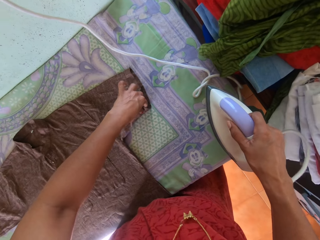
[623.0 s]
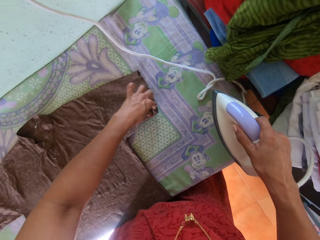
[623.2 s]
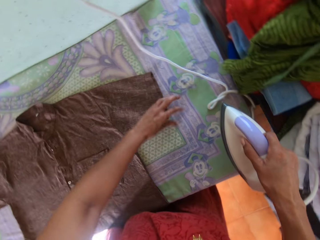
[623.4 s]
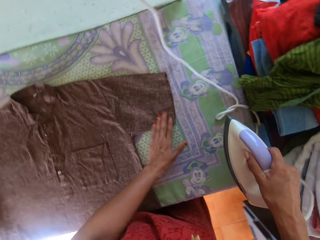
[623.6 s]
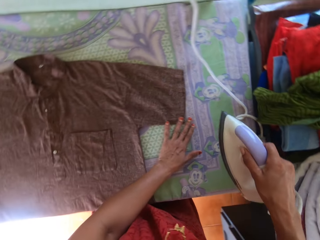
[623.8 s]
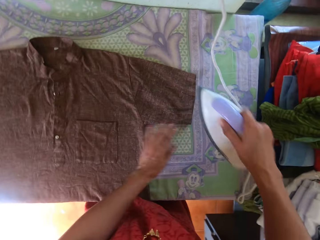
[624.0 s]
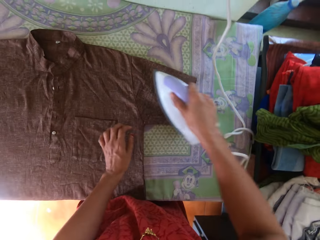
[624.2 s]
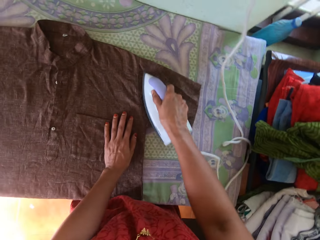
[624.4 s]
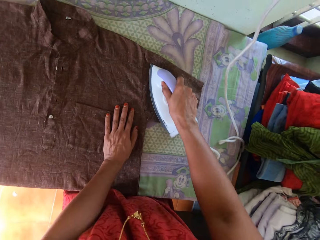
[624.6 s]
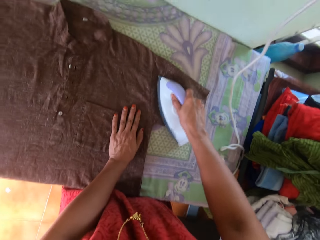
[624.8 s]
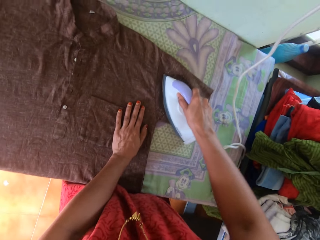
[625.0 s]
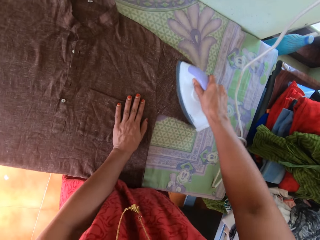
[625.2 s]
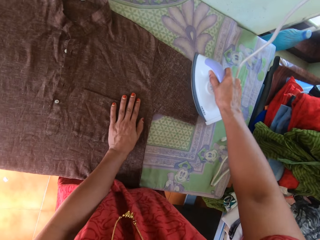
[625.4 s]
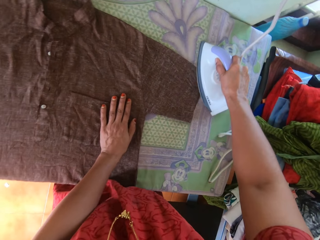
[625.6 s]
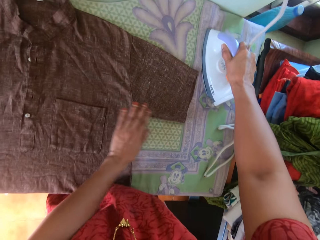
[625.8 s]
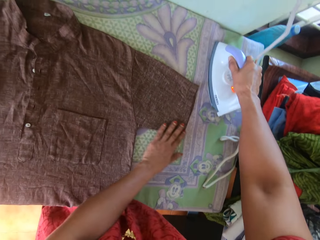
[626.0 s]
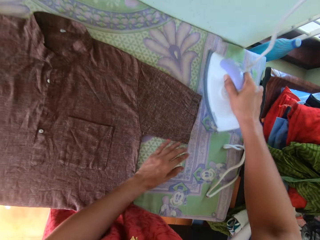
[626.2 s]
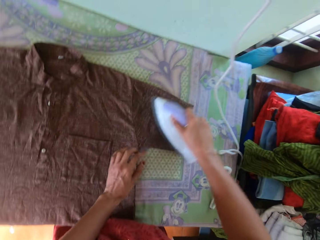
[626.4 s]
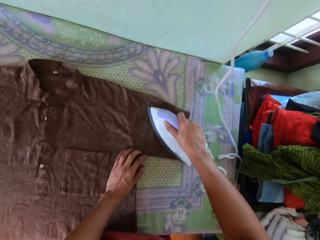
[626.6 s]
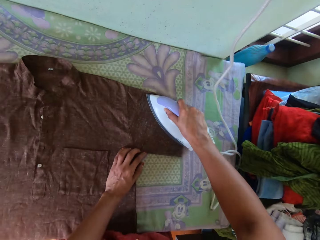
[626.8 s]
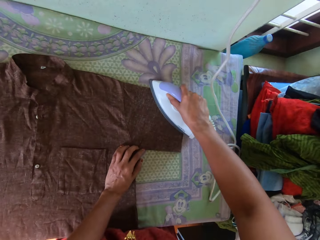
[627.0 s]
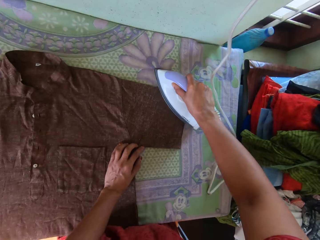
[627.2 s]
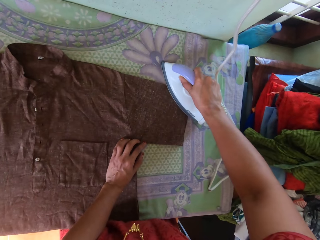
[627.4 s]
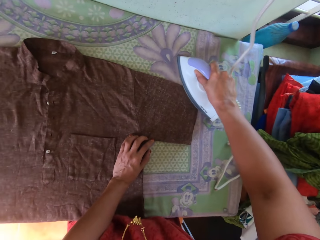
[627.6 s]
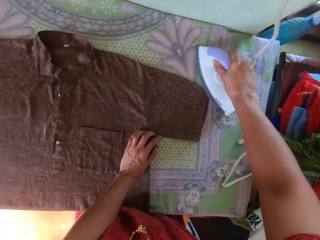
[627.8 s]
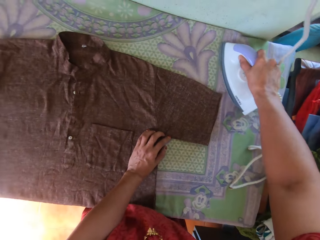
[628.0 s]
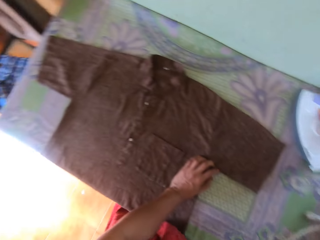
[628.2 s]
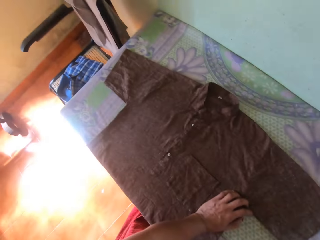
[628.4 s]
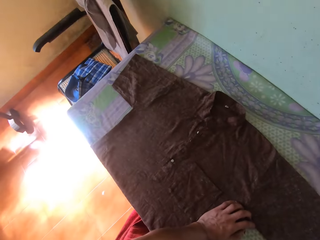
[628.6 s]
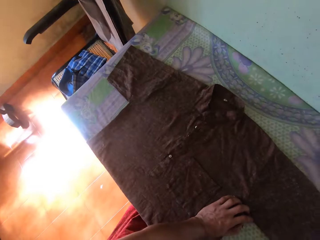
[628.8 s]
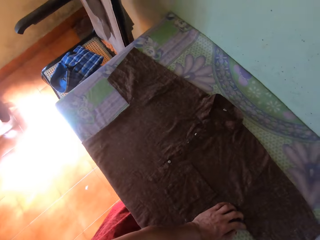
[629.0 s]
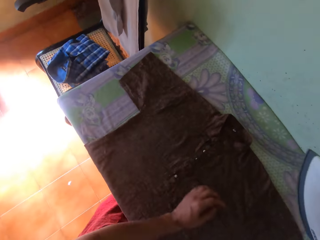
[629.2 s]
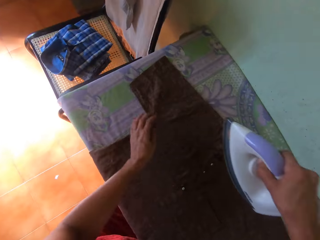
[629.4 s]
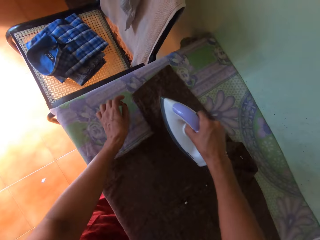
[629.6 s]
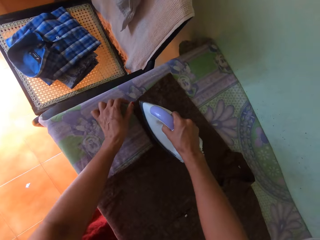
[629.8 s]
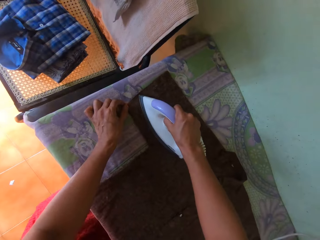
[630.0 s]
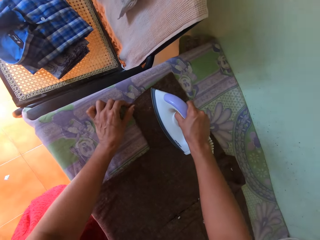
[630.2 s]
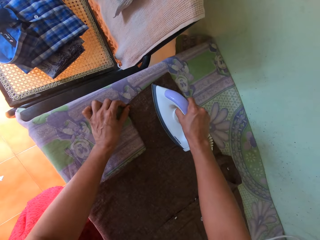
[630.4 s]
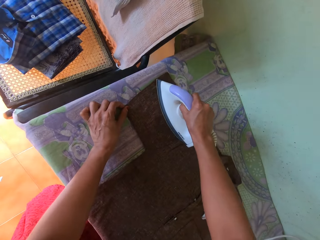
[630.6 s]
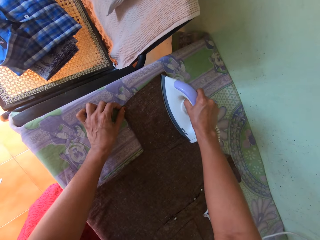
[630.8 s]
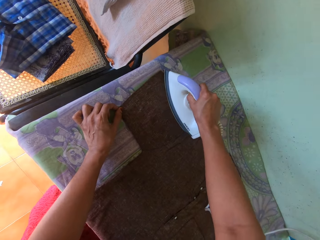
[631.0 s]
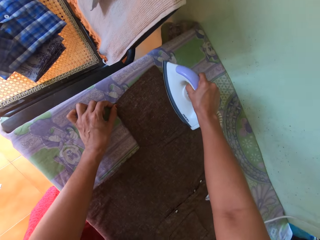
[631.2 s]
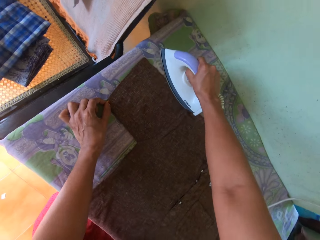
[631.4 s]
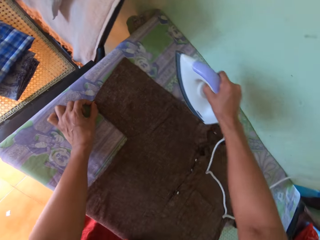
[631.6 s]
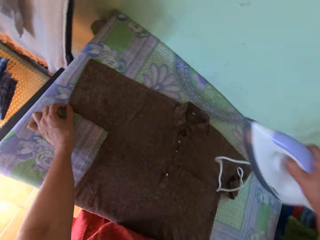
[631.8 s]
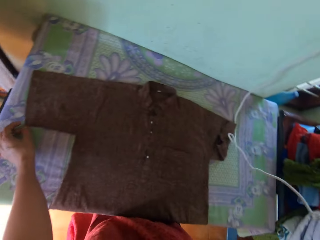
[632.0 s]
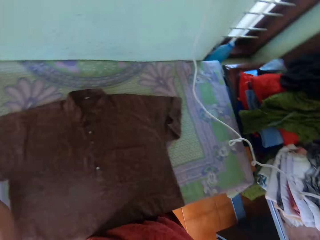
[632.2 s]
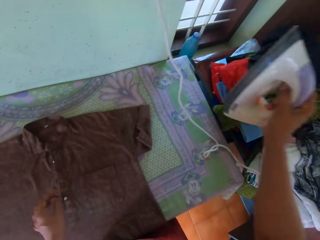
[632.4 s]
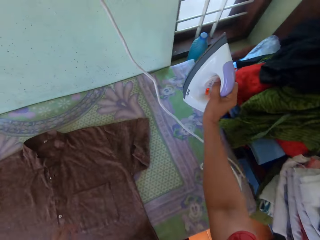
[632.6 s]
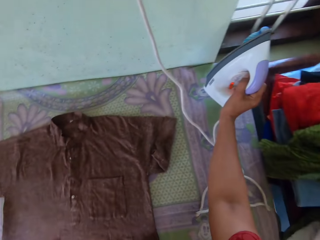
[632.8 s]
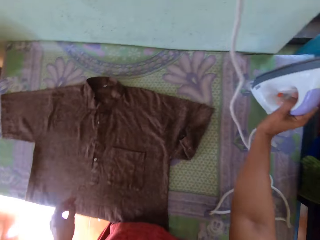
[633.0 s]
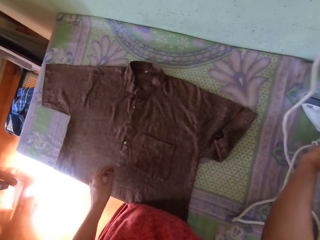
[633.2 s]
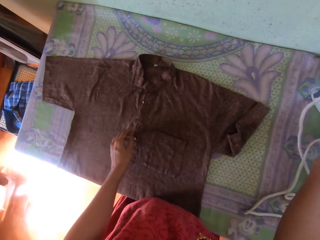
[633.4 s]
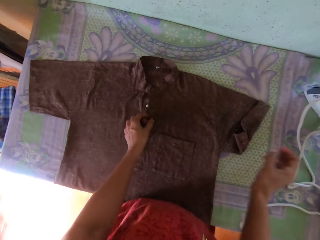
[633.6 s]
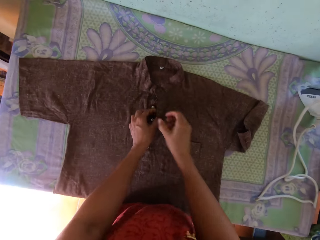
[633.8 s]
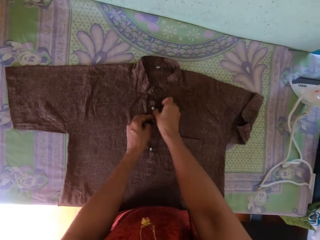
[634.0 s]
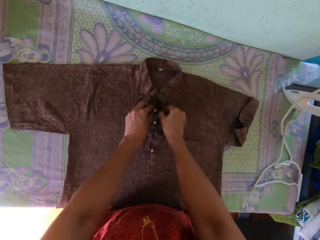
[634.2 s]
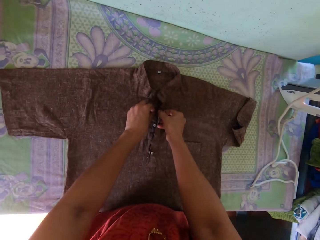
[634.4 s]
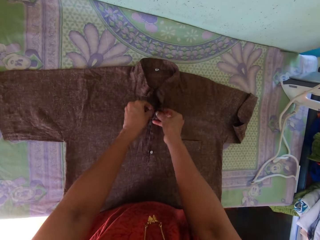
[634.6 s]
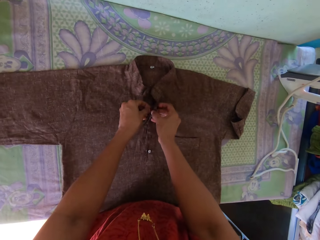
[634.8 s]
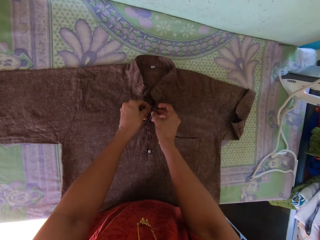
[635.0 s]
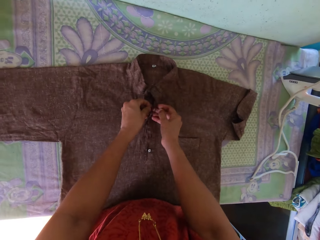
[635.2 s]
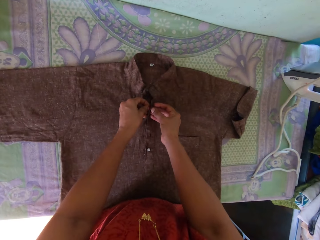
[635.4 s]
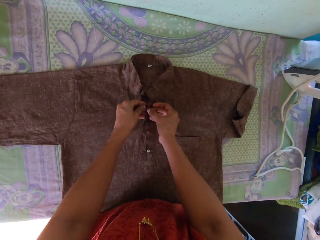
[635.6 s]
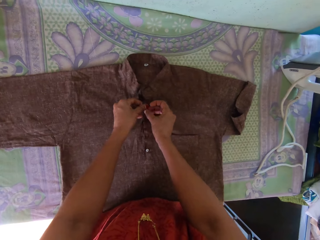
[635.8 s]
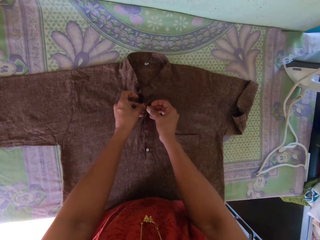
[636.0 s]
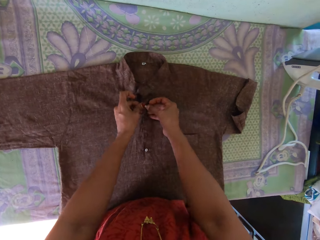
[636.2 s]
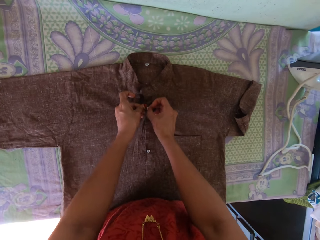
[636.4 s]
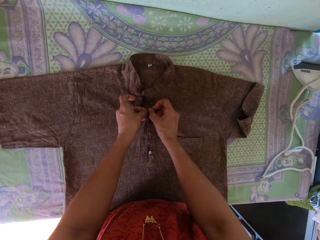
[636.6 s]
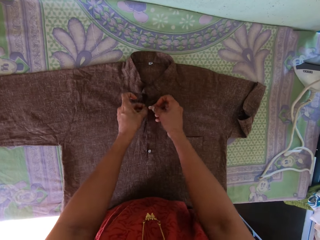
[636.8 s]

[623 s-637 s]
The camera wearer adjusts the shirt on the table. They touch the shirt. They iron the shirt. They look around. They iron the shirt. They put the iron box on the table. They button the shirt.

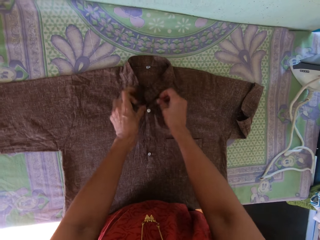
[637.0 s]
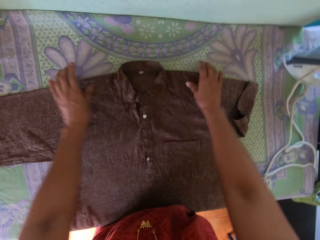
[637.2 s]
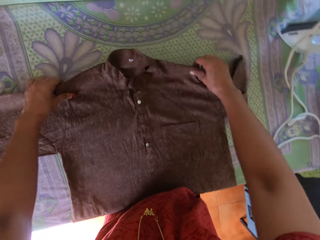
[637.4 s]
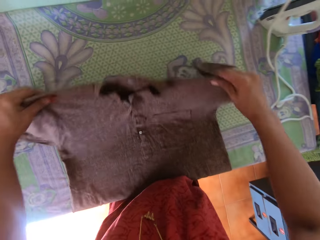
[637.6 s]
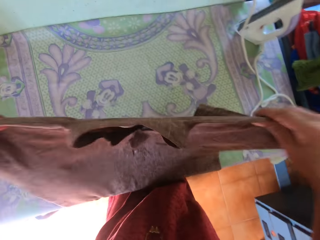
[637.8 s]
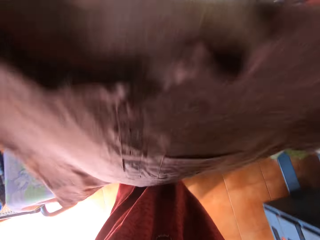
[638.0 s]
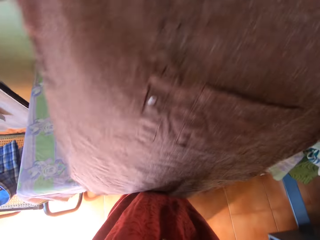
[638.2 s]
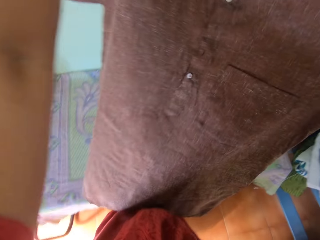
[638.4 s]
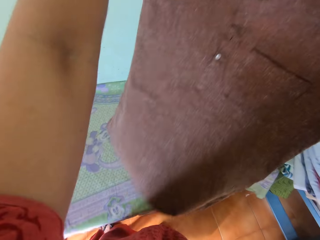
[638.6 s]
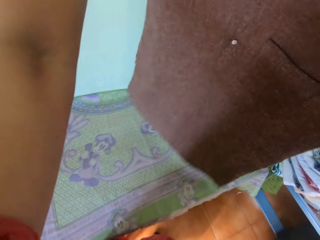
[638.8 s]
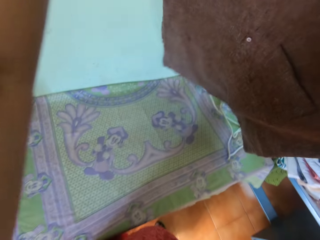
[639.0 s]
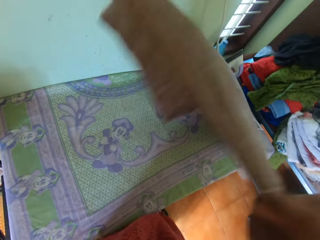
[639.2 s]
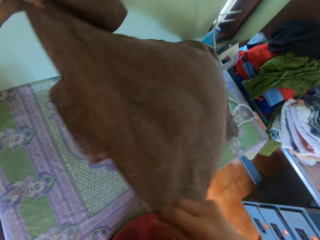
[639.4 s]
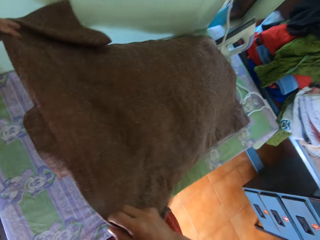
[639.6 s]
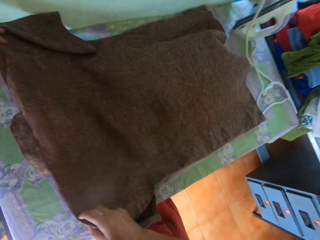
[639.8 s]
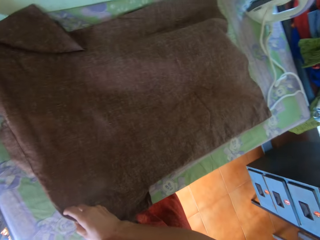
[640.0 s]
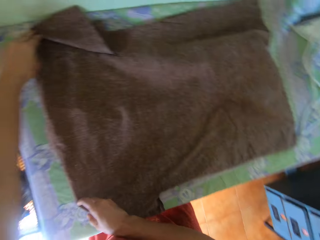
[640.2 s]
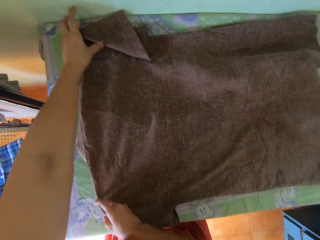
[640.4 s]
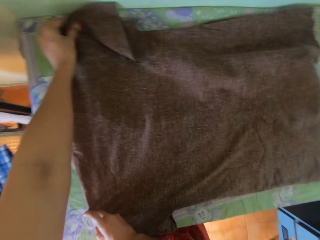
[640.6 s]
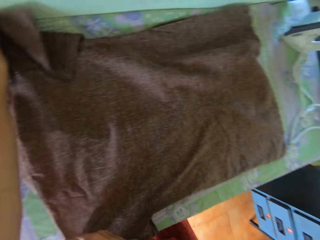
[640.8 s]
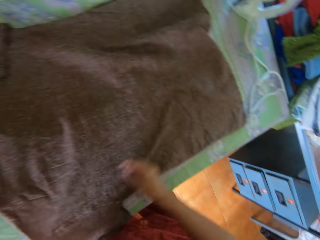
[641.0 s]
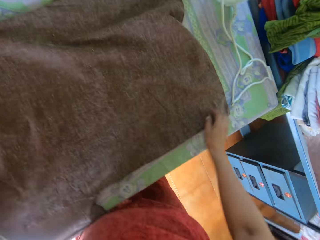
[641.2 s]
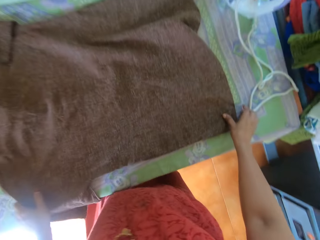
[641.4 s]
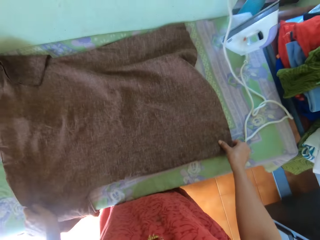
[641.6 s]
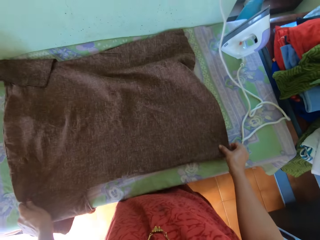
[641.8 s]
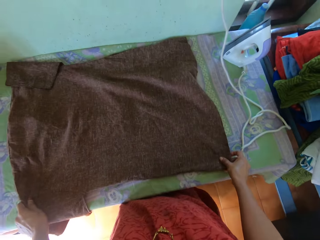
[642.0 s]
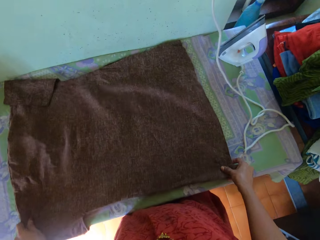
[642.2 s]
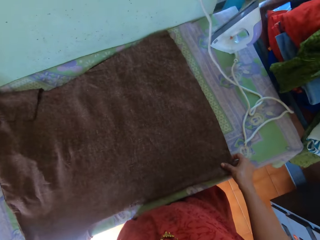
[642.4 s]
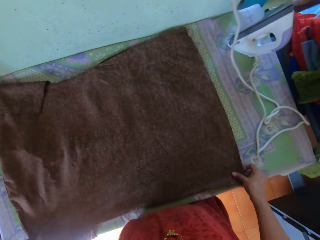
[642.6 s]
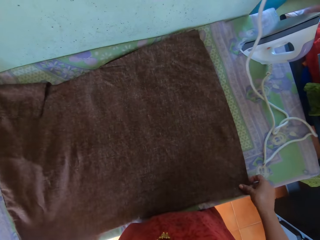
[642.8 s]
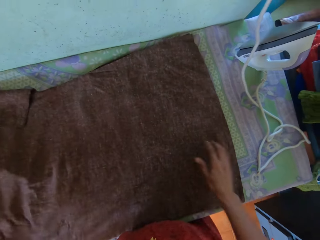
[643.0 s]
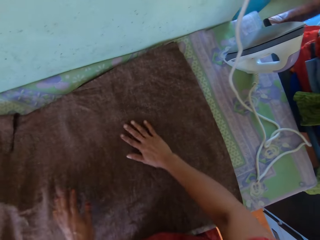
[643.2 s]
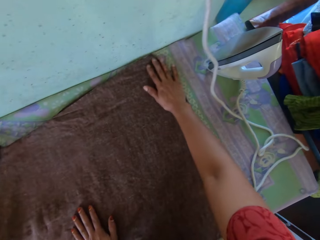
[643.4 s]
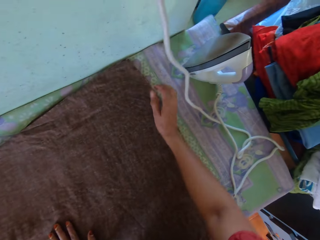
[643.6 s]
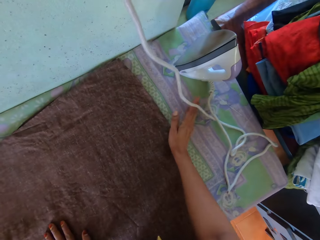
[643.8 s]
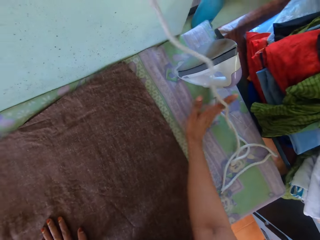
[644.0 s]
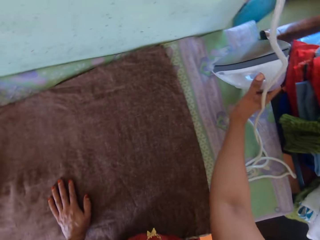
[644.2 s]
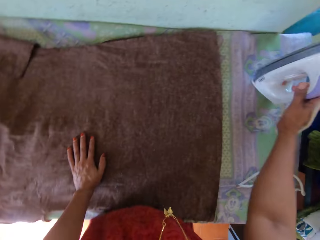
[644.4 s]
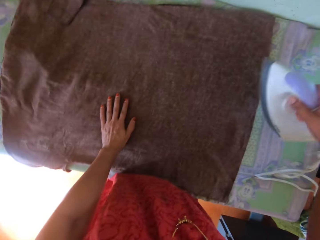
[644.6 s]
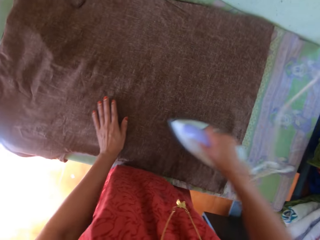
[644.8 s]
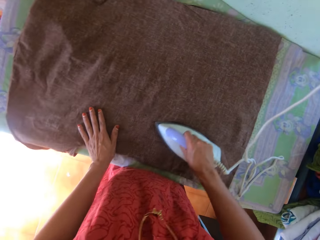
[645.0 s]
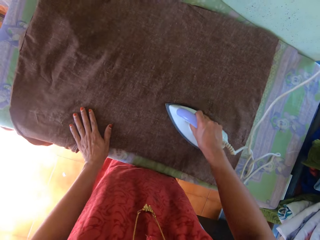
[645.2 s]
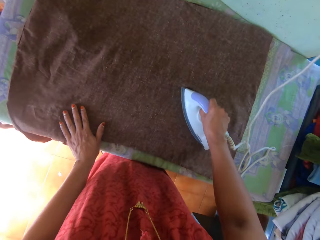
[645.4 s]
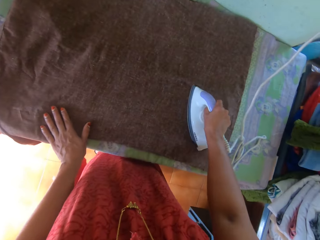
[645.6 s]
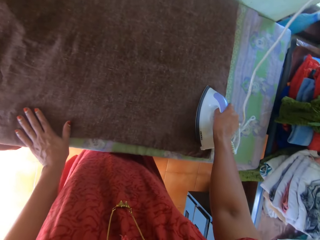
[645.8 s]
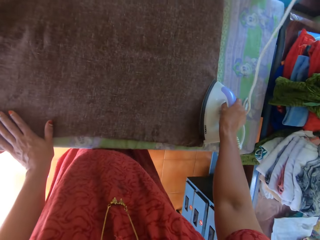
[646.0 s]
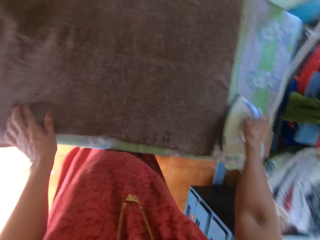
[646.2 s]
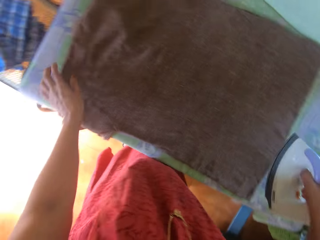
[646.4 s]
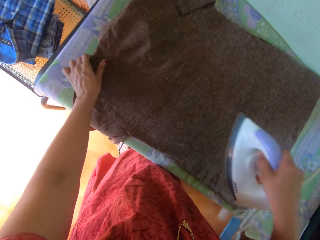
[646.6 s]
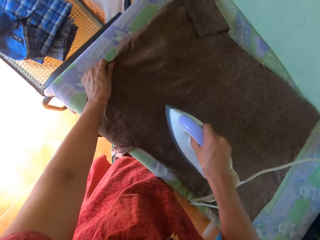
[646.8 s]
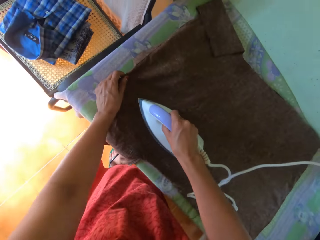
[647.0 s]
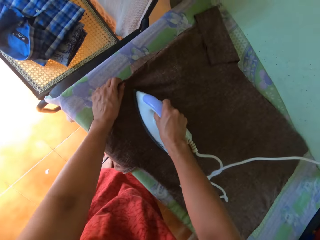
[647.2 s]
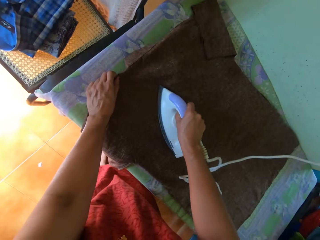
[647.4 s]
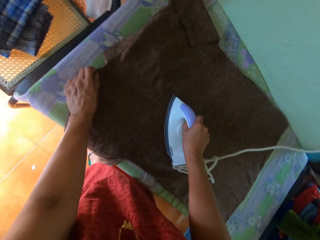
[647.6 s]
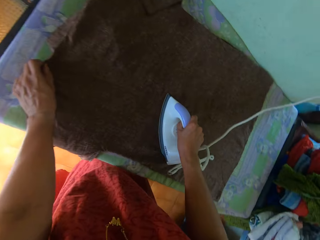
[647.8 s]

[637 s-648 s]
The camera wearer lifts the shirt. They flip the shirt. They put the shirt on the iron board. They adjust the shirt on the table. They pick up the iron box from the table and iron the shirt.
